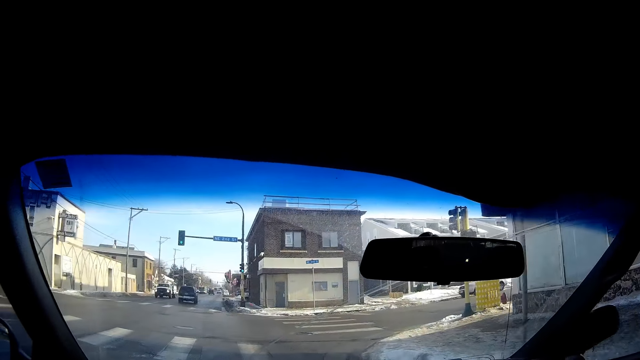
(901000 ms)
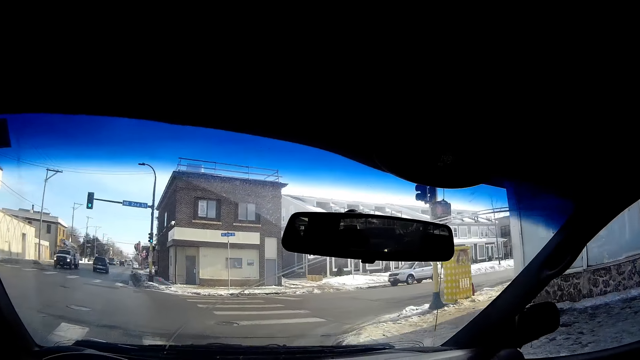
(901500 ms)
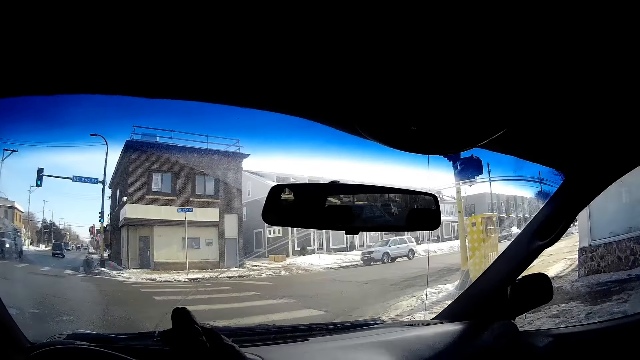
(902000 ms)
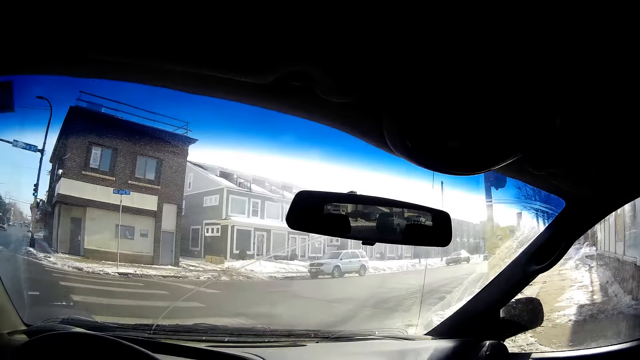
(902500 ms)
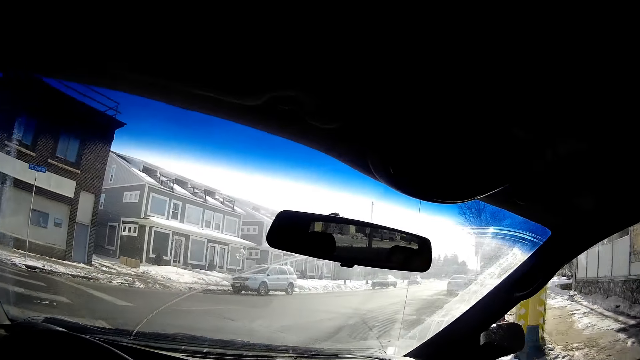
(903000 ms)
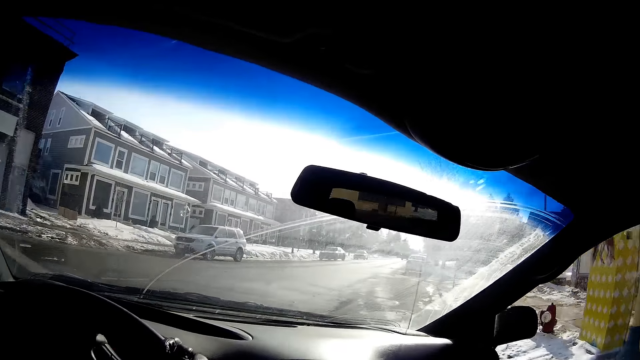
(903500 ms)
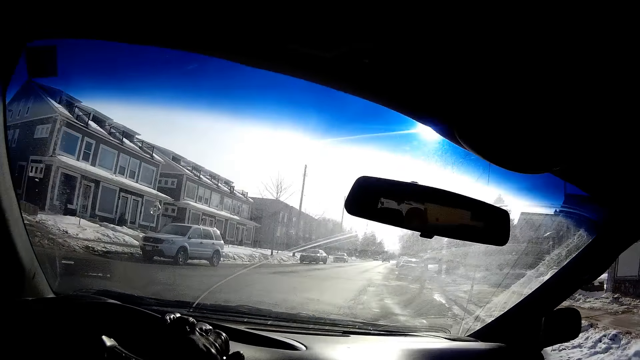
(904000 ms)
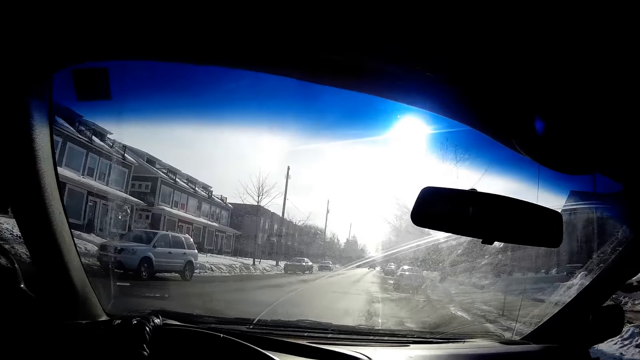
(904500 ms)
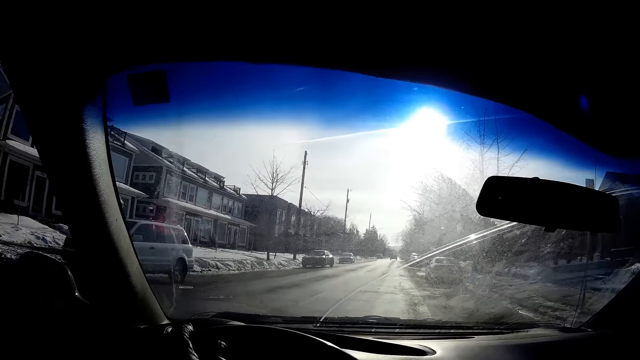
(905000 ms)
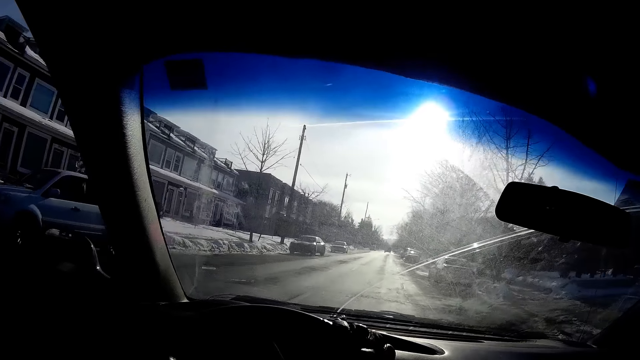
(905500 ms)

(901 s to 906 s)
The camera wearer turns to a road on her right.

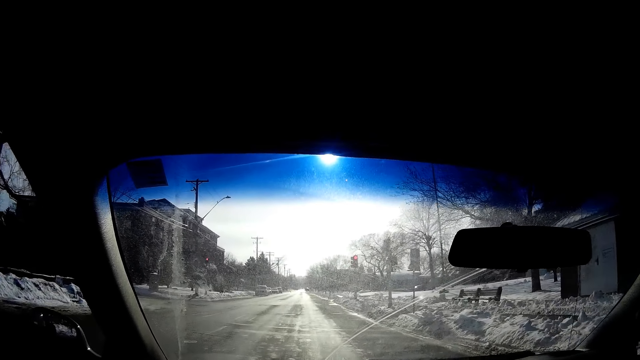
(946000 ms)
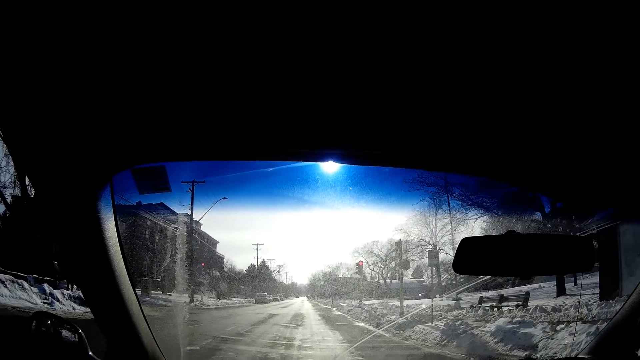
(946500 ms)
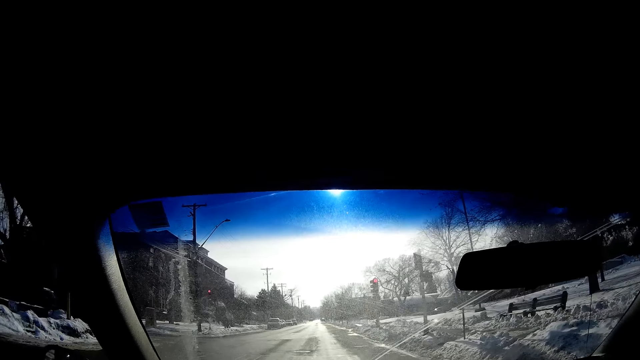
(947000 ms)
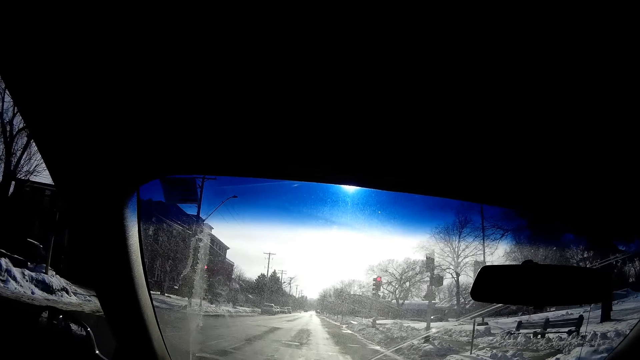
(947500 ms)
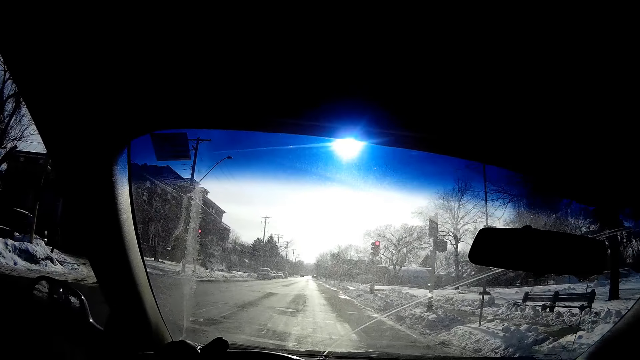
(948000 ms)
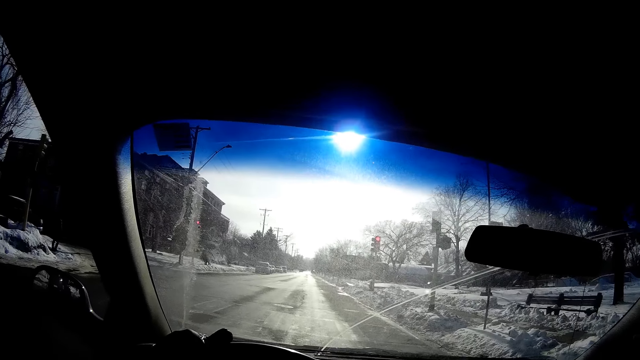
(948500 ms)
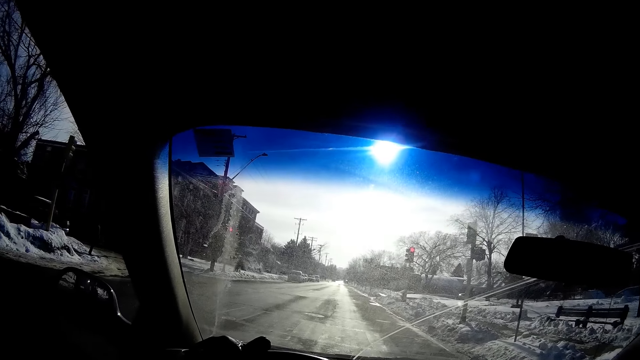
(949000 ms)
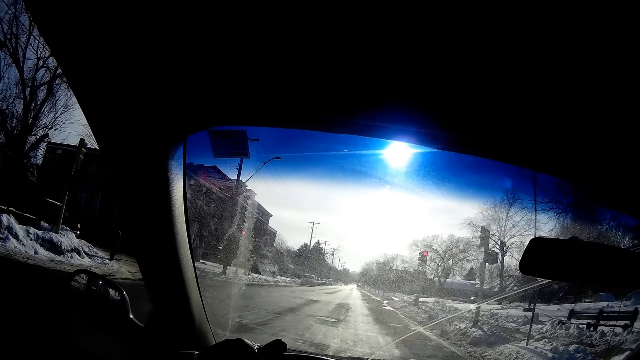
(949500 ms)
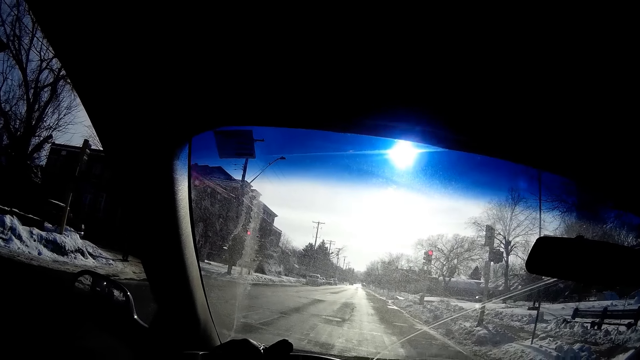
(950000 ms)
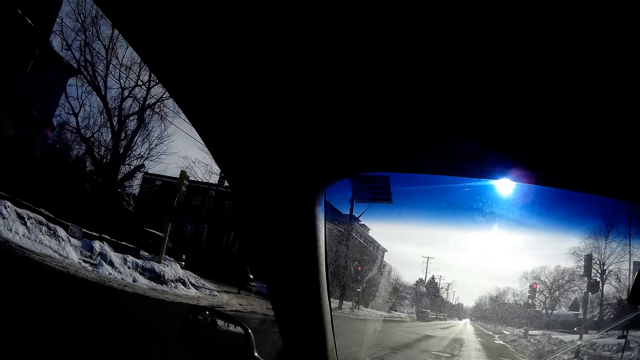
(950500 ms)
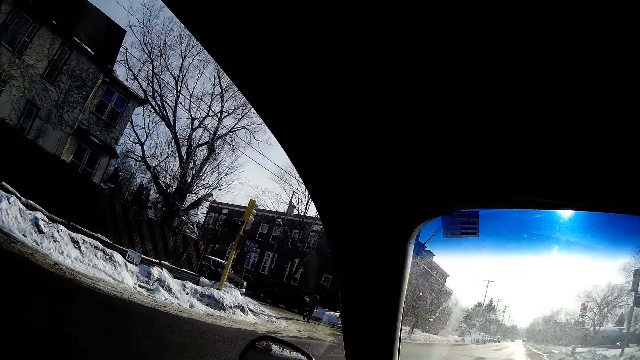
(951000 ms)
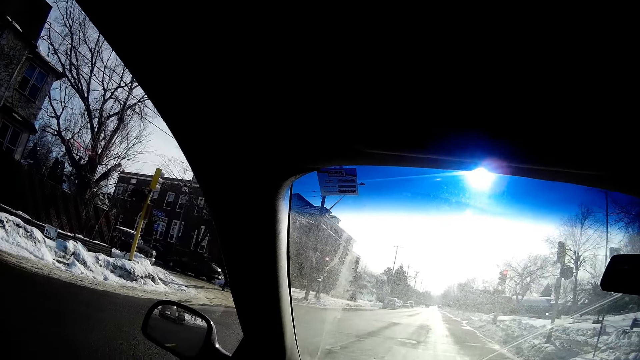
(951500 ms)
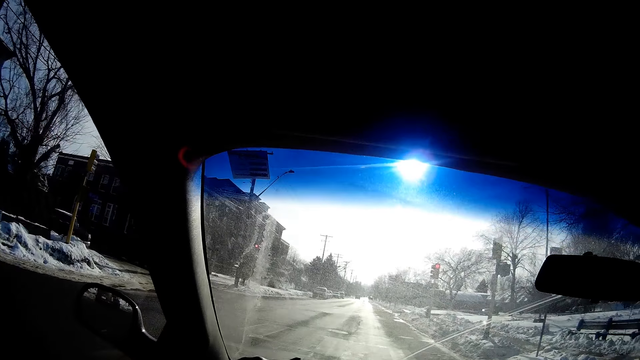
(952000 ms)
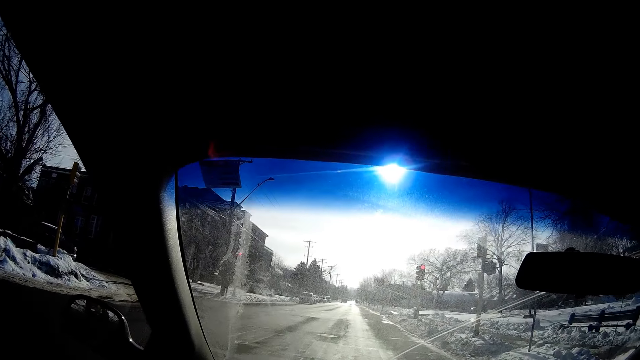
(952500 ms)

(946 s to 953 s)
The camera wearer stops the car before a traffic light.

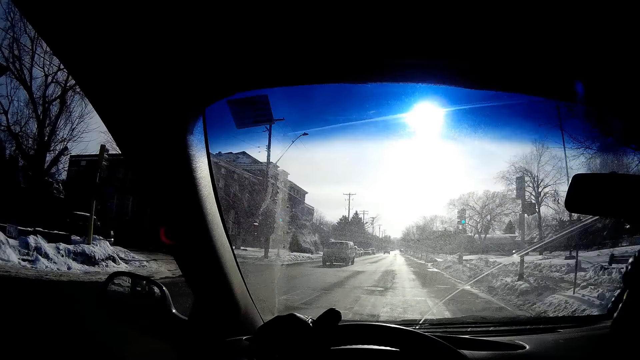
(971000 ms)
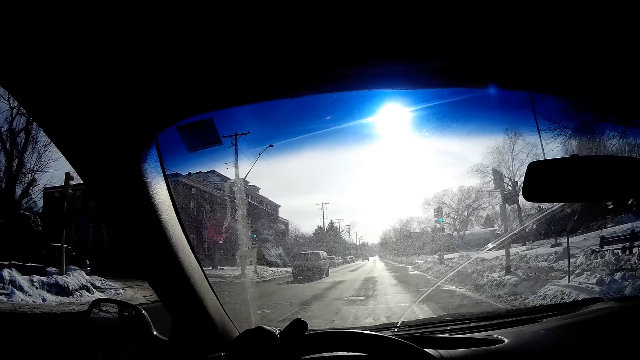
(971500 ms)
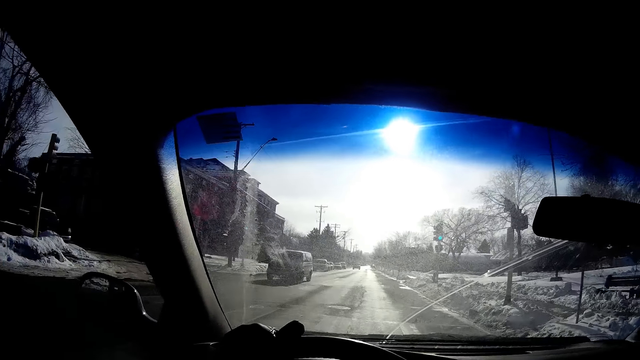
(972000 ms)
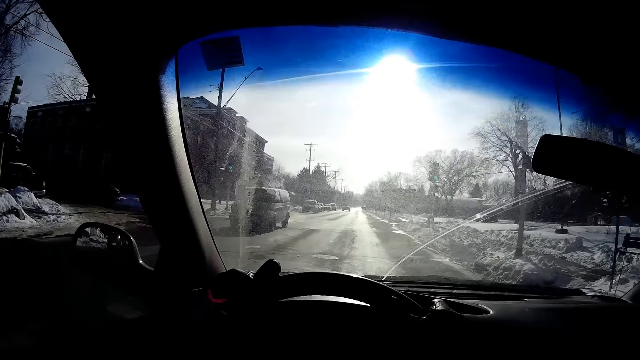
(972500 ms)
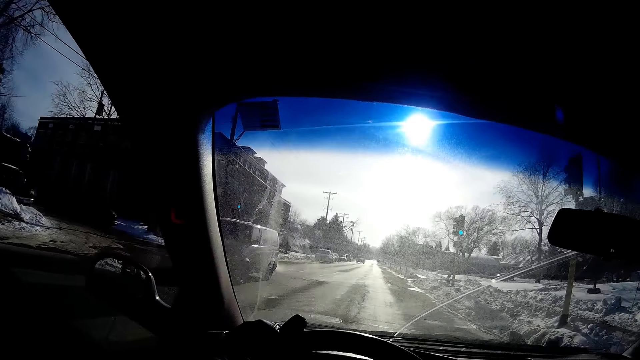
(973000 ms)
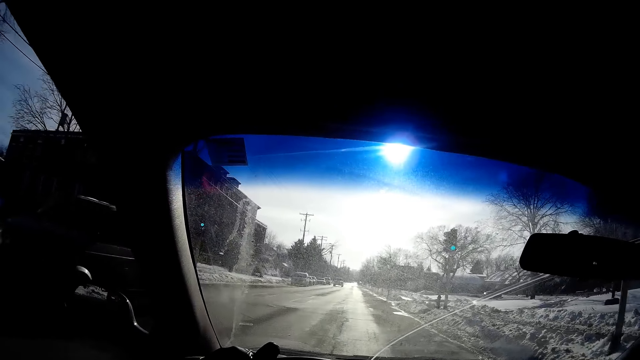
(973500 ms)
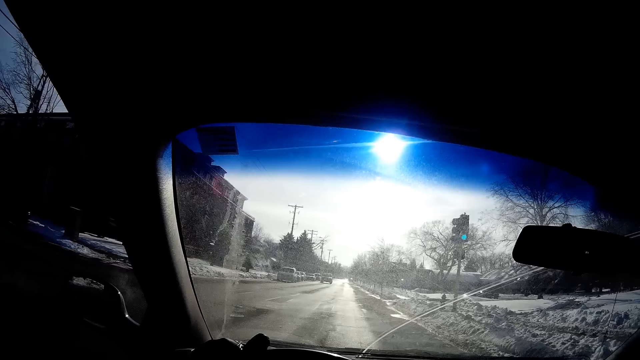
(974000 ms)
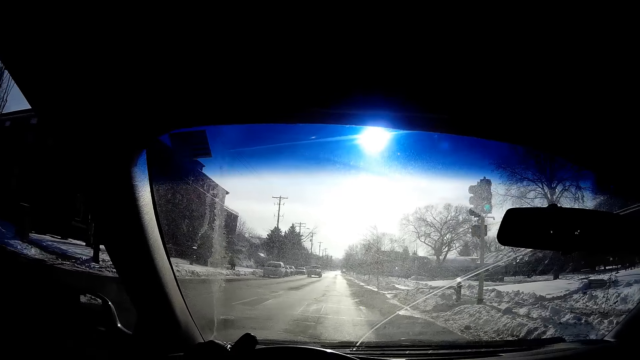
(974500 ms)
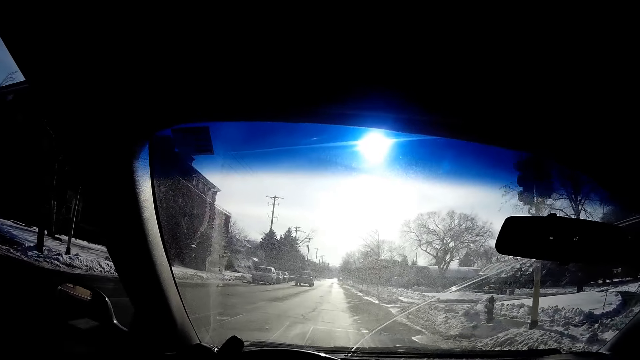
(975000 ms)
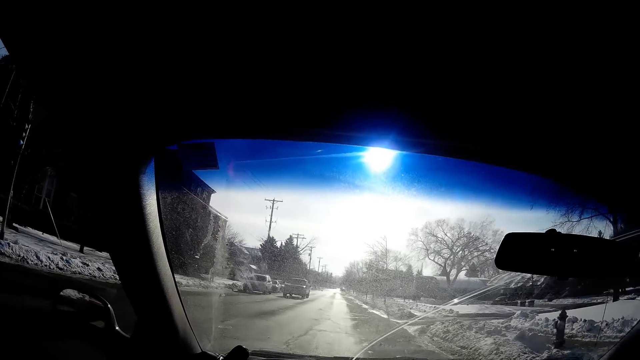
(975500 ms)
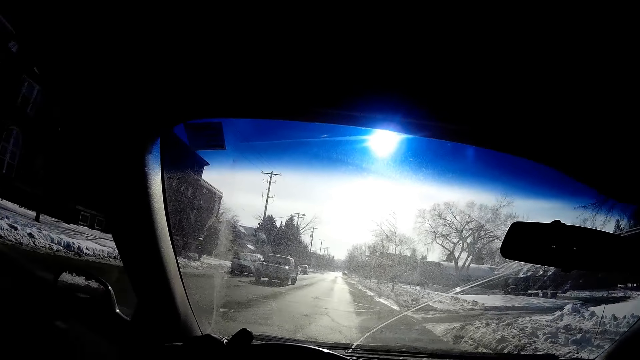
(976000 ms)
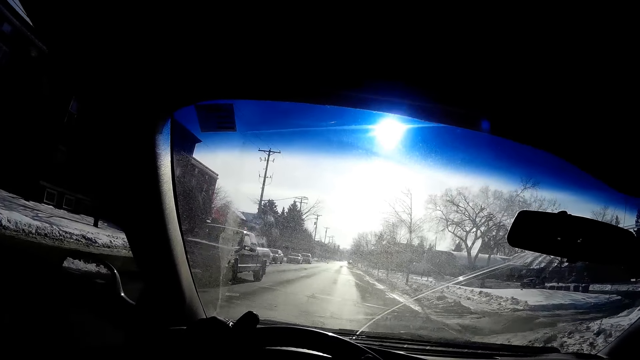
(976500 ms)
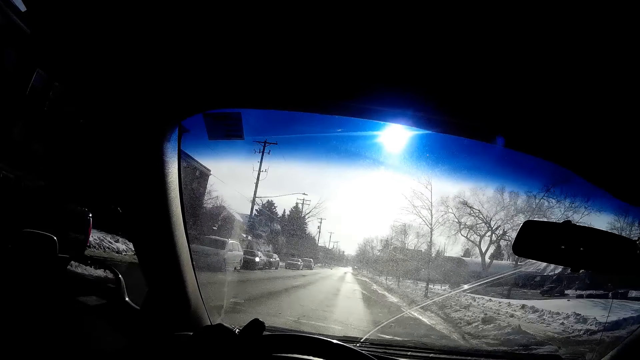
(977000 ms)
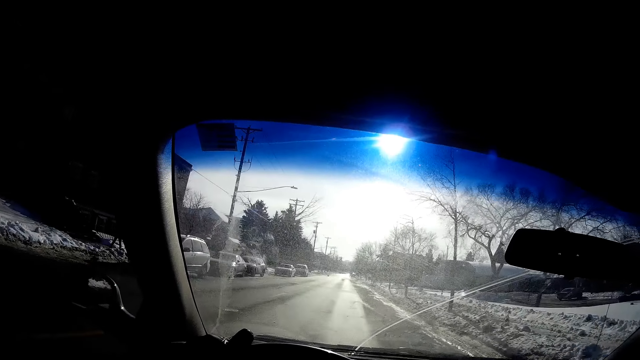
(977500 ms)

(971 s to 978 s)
The camera wearer drives with both hands on the steering wheel at the green signal of the traffic light.

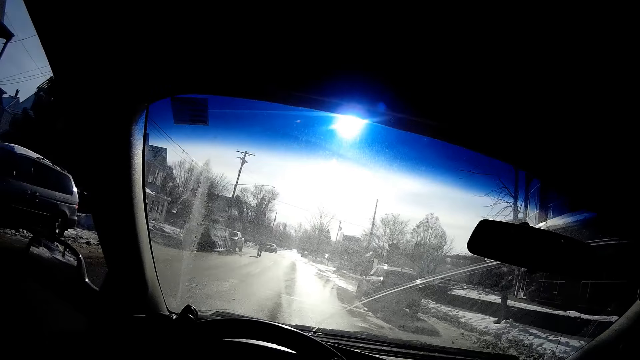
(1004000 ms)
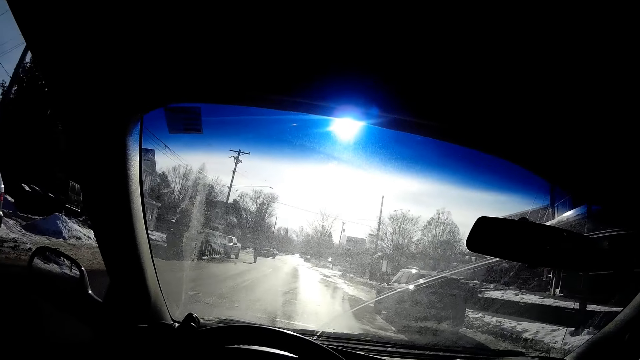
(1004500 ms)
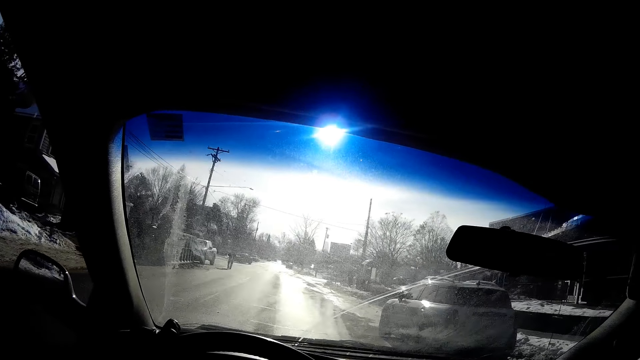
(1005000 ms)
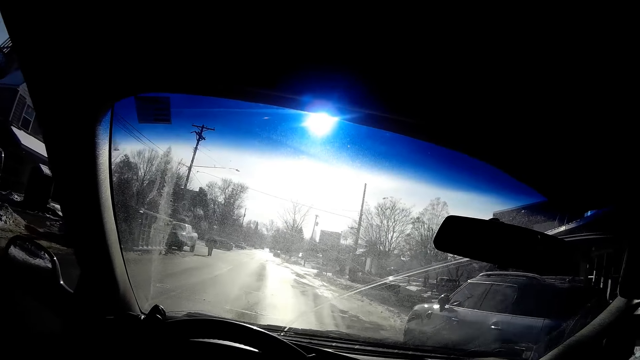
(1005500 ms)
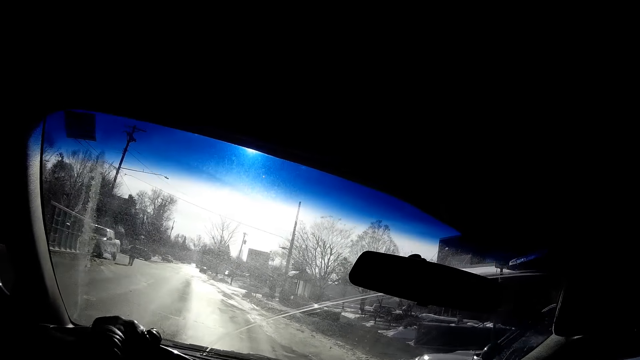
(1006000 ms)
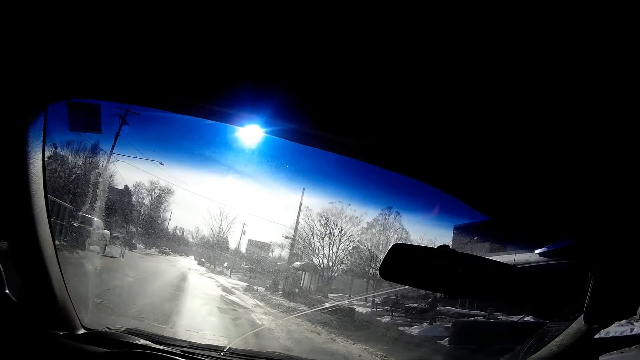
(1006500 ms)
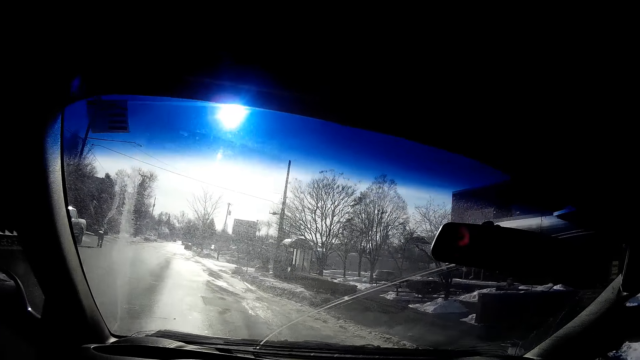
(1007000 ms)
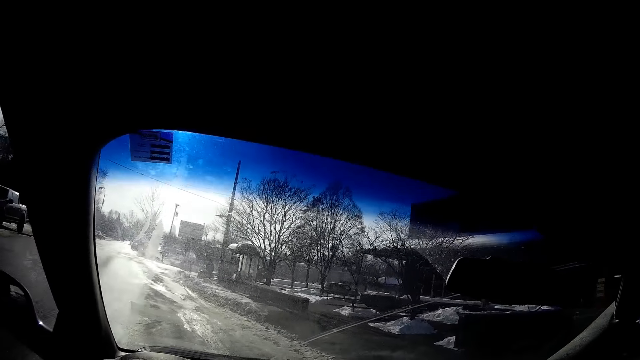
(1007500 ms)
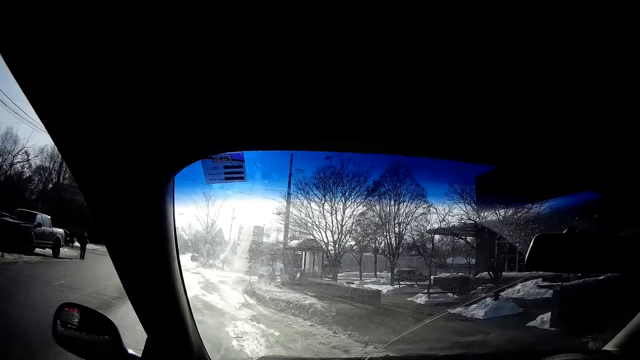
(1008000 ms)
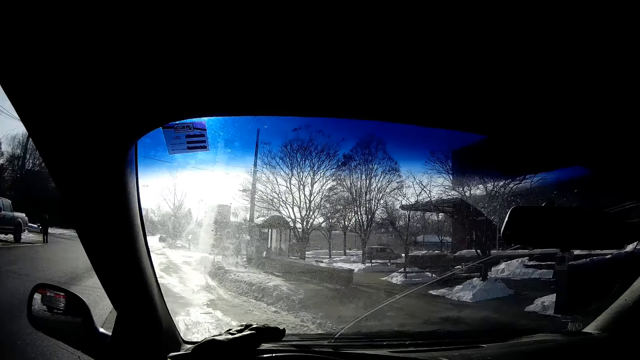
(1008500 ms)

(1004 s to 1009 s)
The camera wearer parks the car in front of a dark blue SUV.
